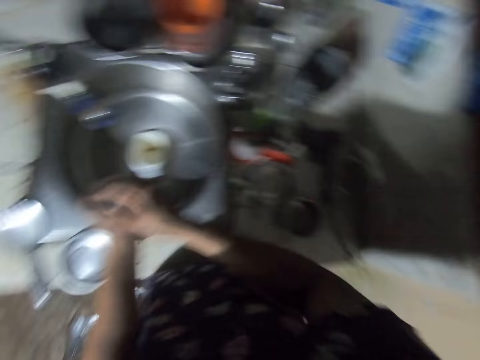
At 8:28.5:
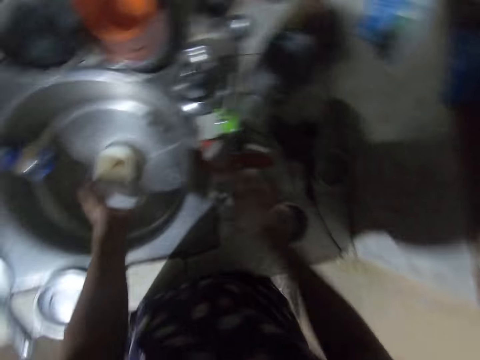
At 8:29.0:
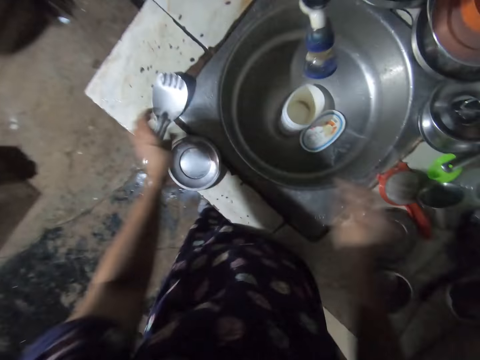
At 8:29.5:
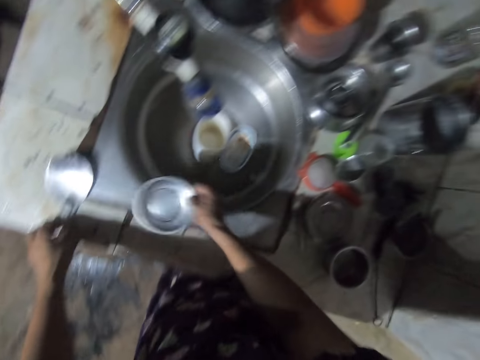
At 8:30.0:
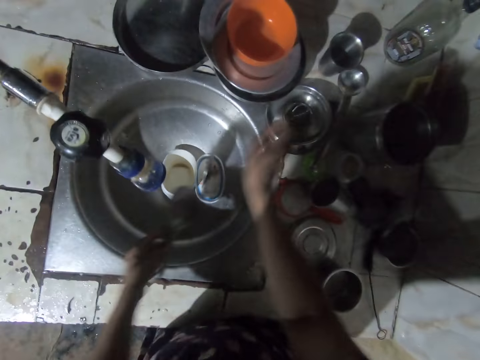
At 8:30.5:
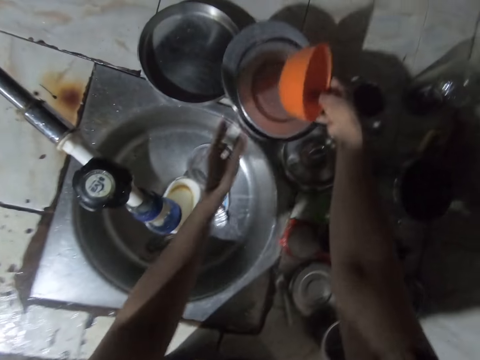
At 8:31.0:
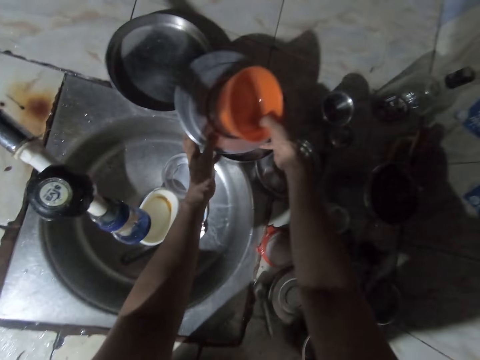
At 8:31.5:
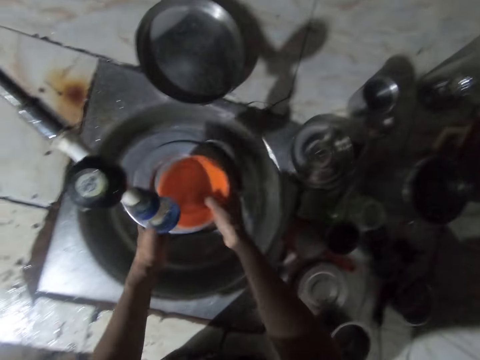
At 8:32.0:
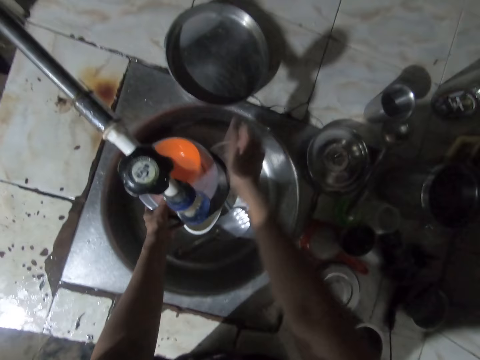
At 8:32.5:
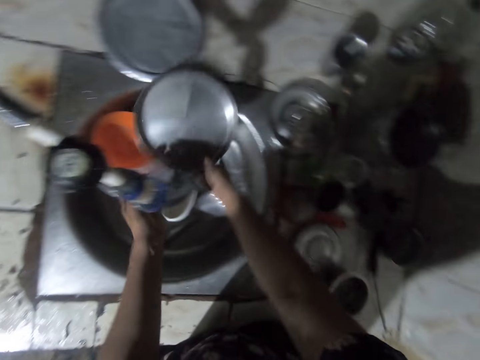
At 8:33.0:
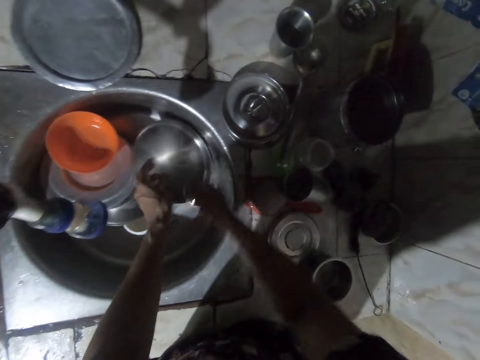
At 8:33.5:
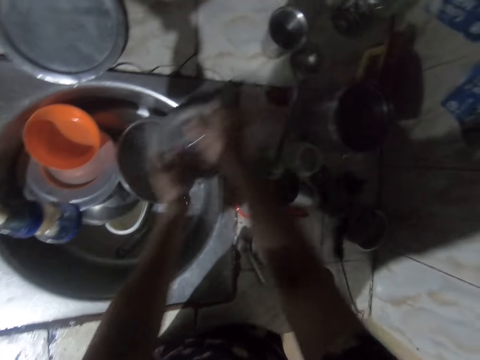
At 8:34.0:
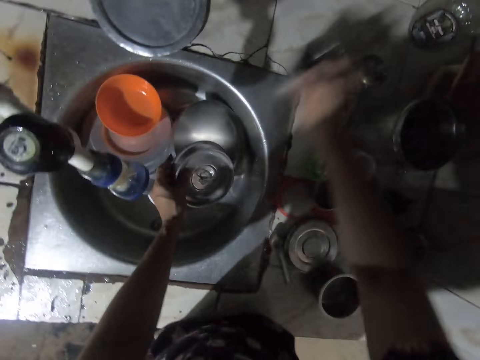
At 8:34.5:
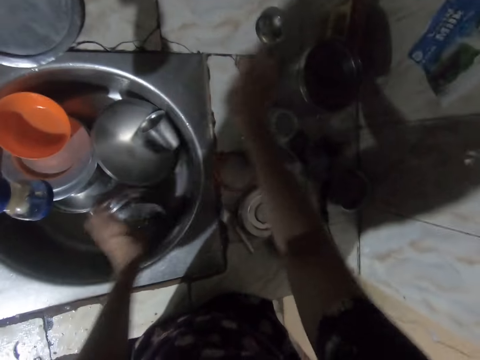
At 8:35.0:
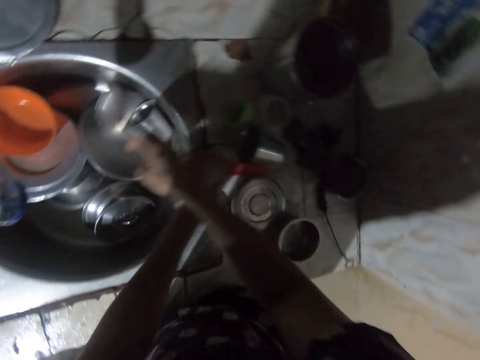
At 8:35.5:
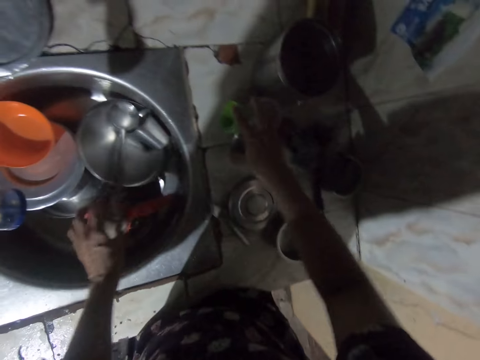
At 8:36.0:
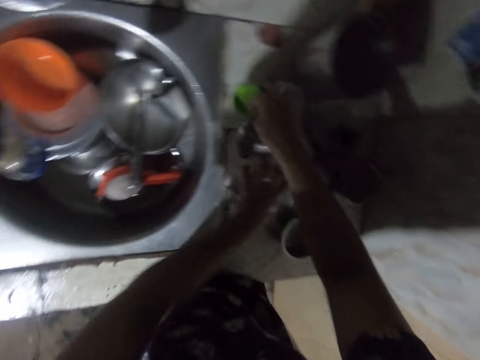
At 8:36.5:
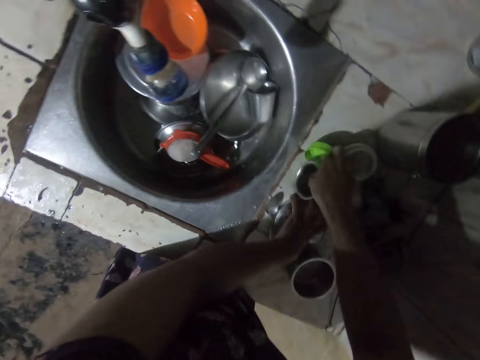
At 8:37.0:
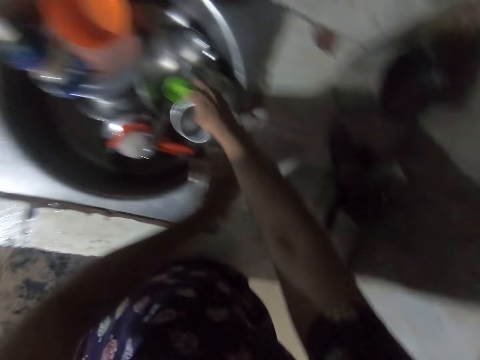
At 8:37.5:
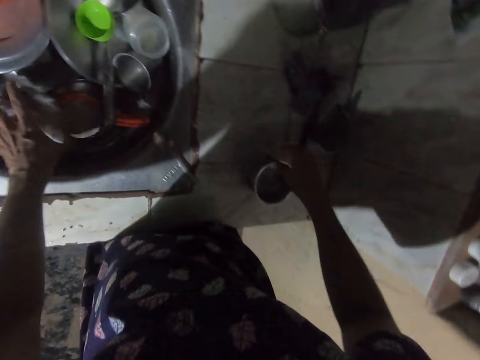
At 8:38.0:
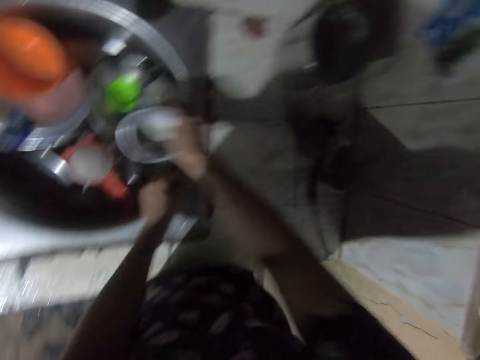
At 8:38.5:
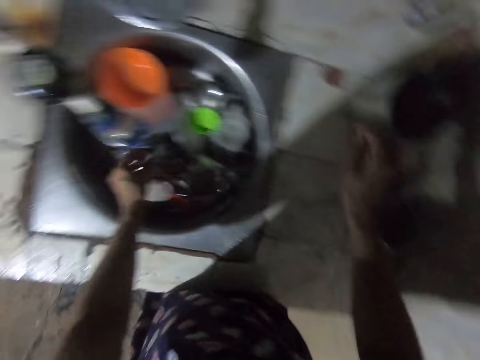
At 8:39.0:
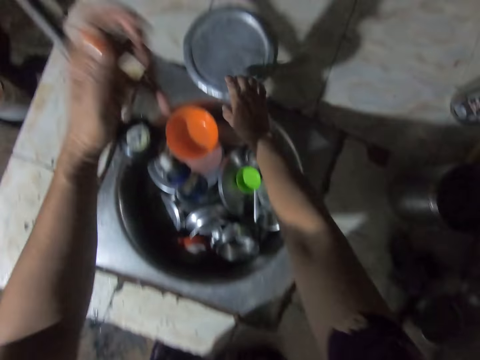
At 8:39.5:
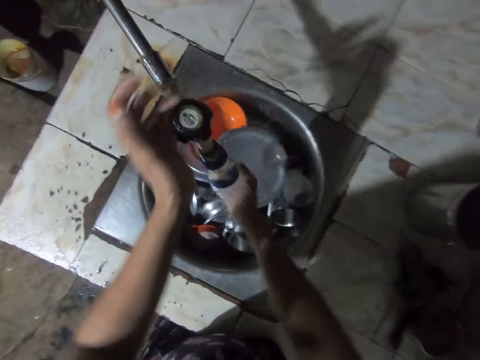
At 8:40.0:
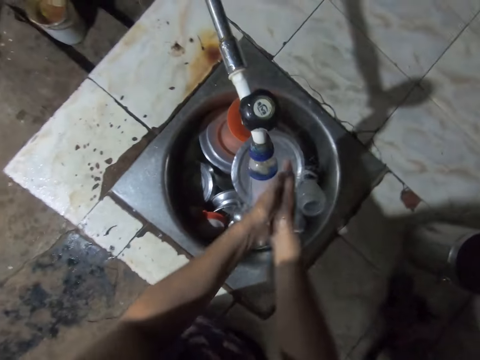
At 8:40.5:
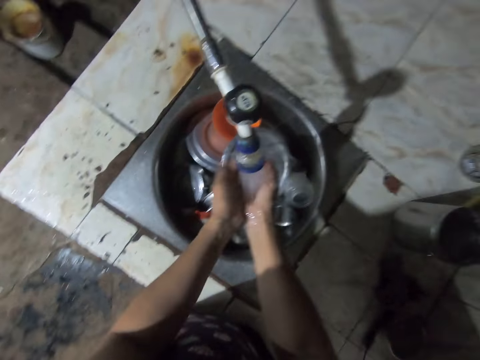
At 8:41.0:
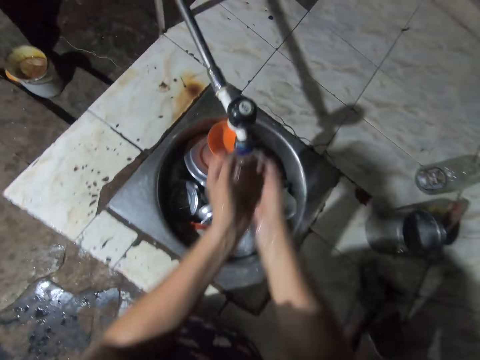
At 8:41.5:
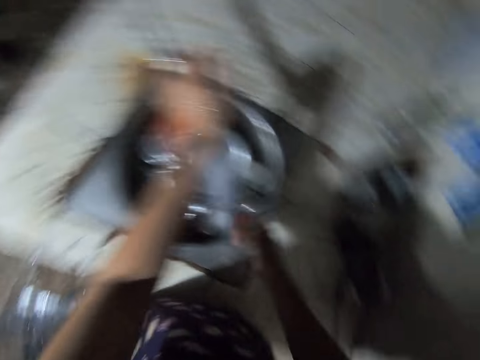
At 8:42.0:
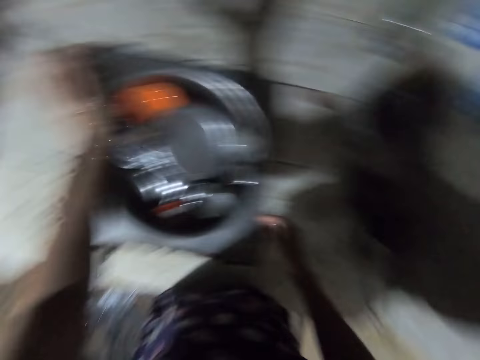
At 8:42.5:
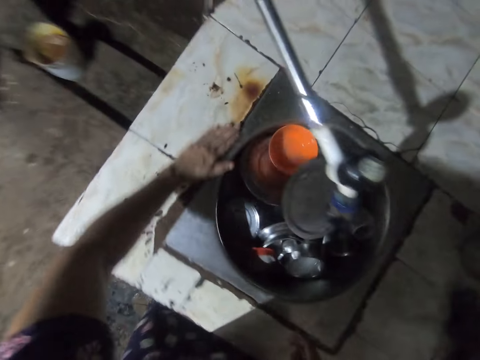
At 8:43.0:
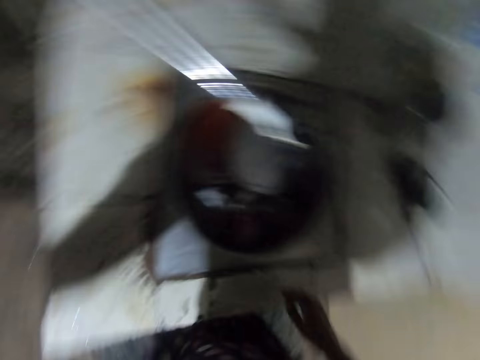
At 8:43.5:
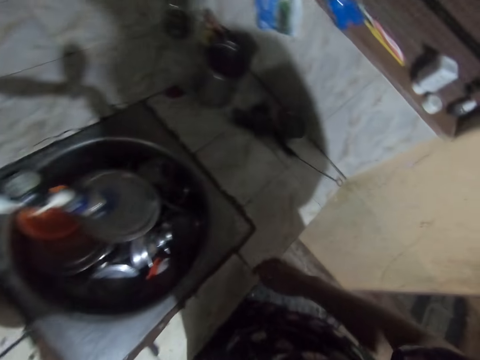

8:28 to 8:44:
The camera wearer drops the container lid in the sink. They pick up a bowl, pick up the spatula, put the bowl in the sink and put the spatula in the sink. They move dishes into the sink. They pick up the utensils and put the utensils in the sink. They pick up the tray and put the tray in the sink. They pick up a tin and put the tin in the sink. They pick up a lid and put the lid in the sink. They put the spoon in the sink. They put the utensils in the sink. They open the tap. They wash the hands. They pour the water on the tap. They close the tap. They wipe the countertop.

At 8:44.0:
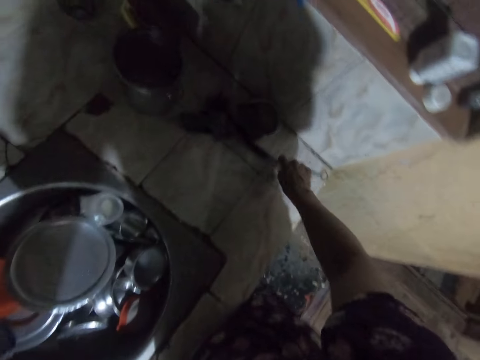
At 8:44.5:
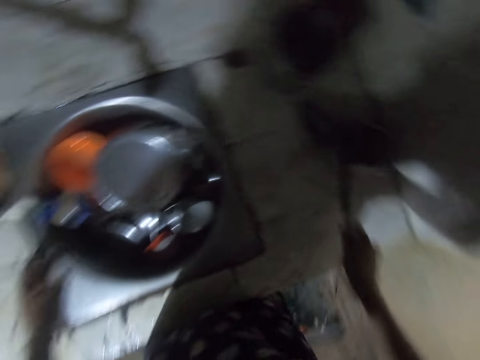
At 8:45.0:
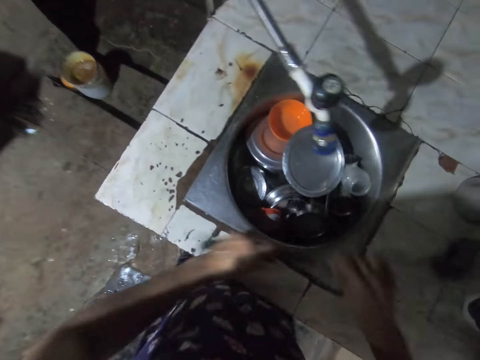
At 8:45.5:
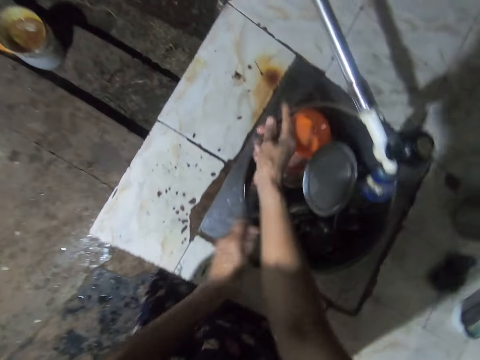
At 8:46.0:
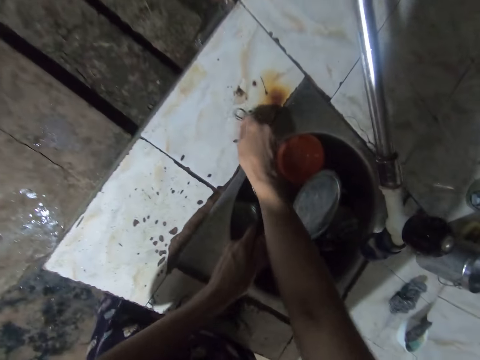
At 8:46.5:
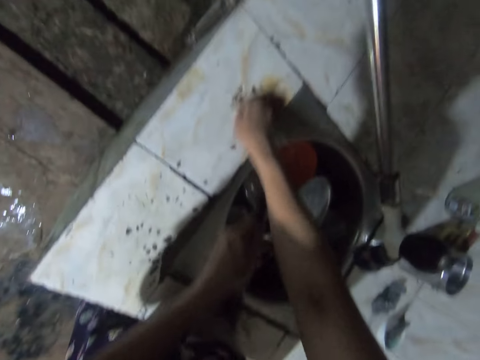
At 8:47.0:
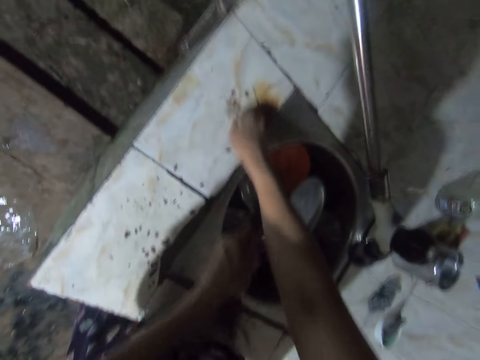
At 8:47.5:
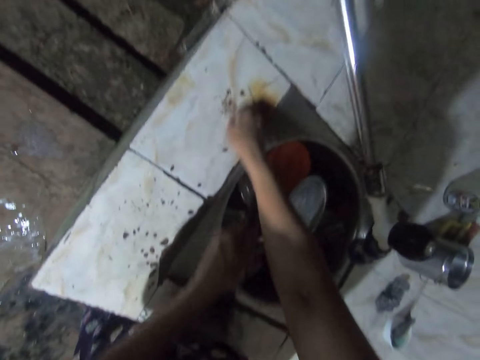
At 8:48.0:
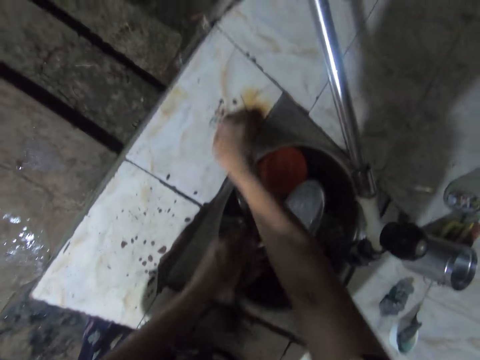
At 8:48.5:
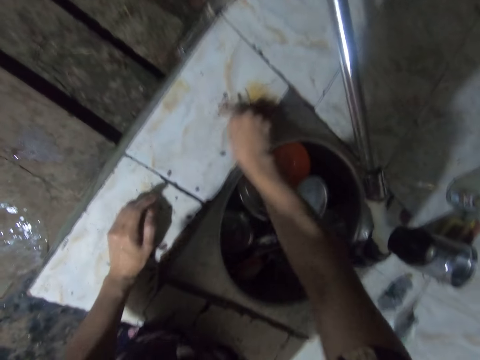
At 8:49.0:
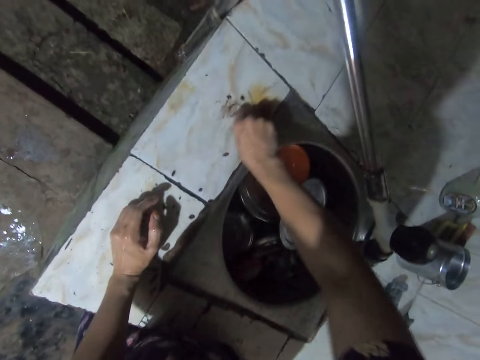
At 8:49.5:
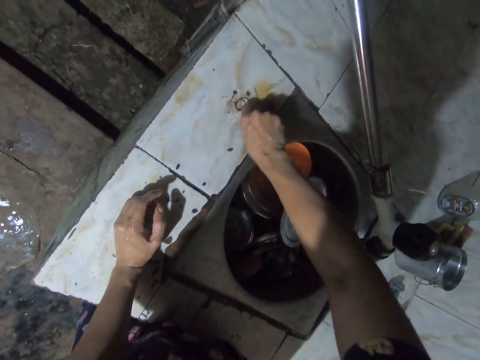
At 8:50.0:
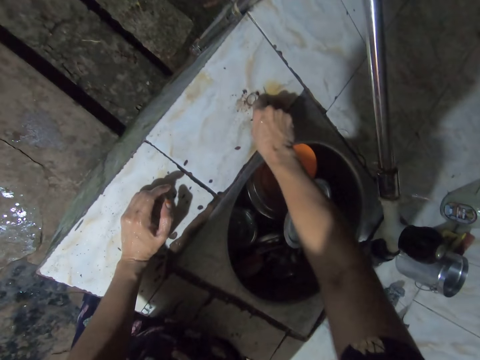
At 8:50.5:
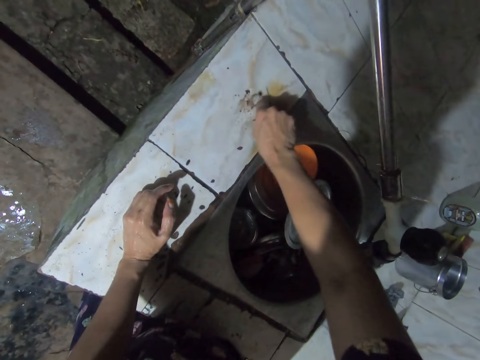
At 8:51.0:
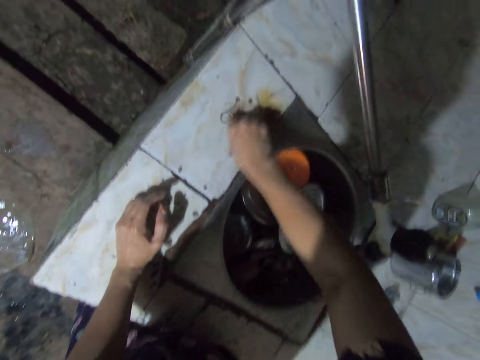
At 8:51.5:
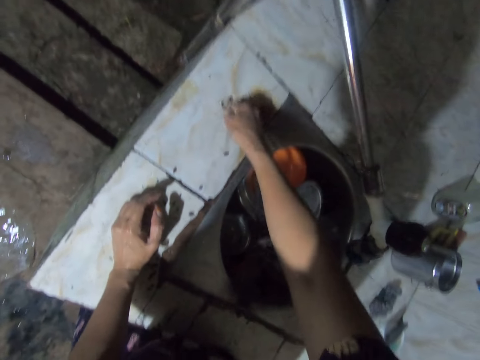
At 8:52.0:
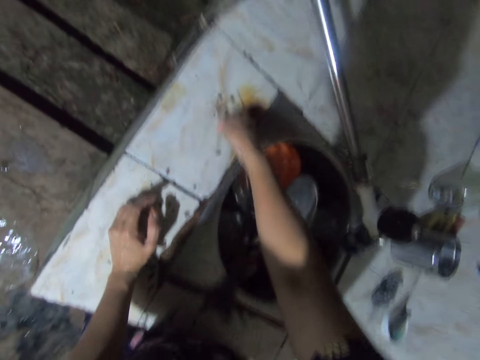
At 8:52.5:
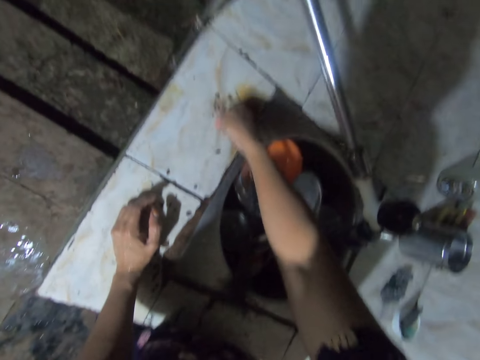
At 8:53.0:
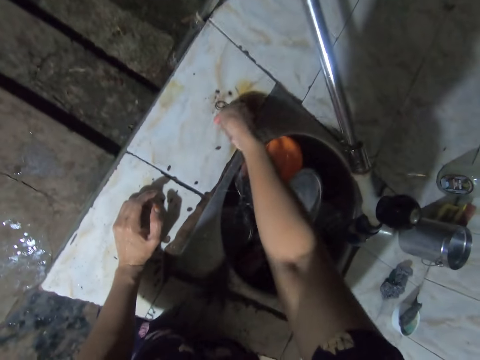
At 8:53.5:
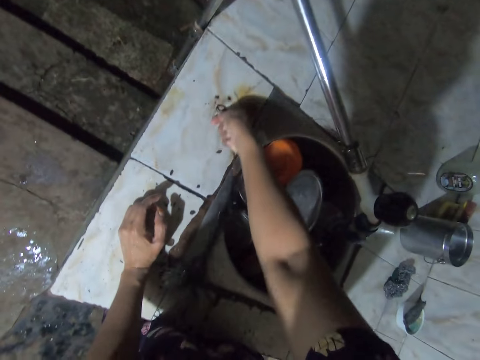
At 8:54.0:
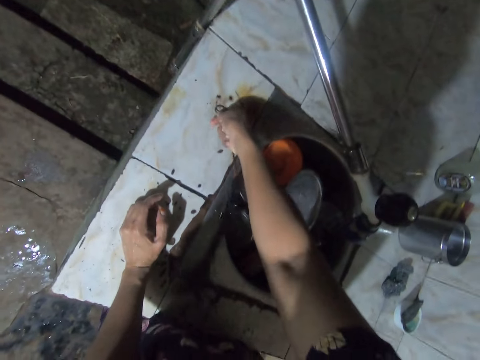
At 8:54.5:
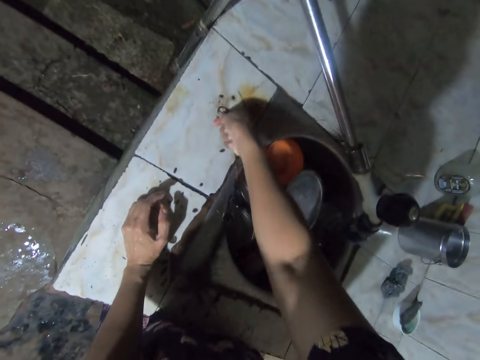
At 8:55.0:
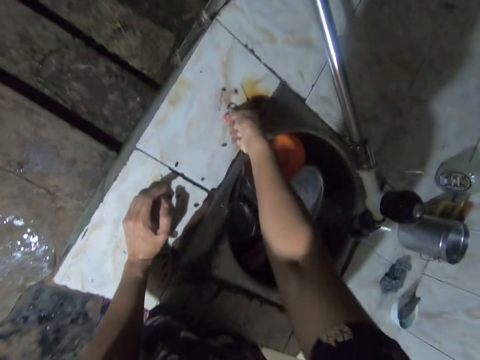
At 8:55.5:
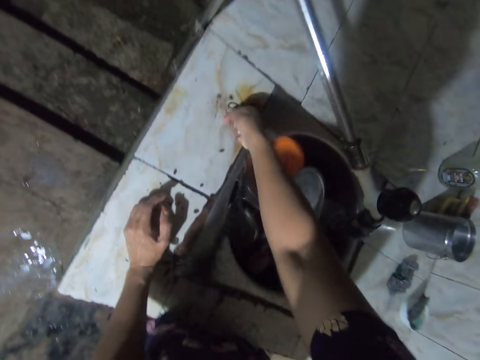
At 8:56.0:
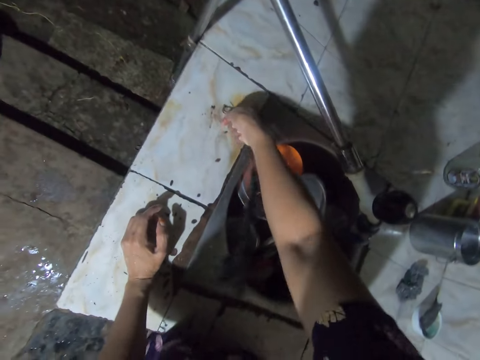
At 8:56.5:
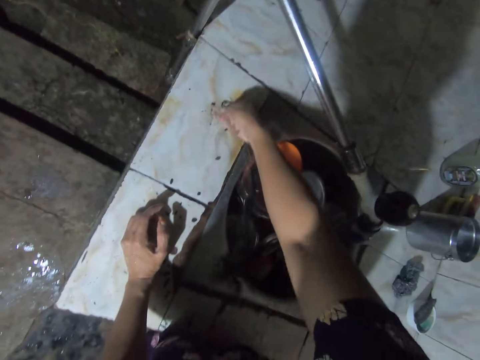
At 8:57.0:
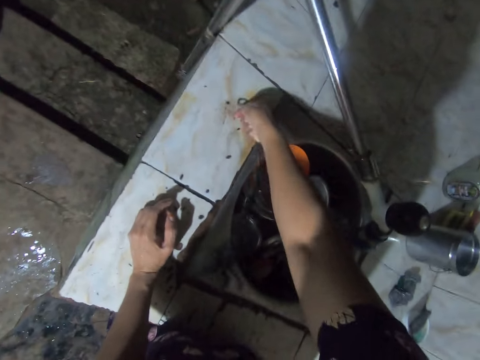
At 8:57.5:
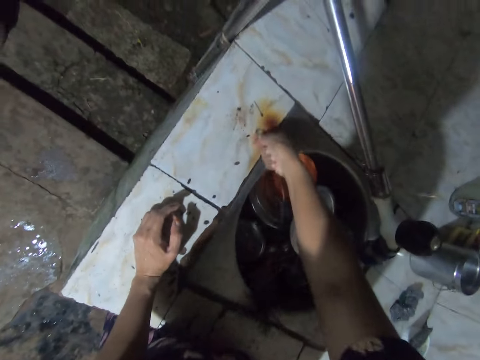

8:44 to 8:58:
The camera wearer picks up a brush. They scrub the sink top.
